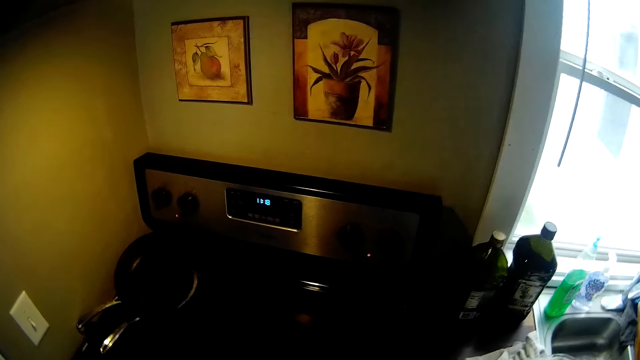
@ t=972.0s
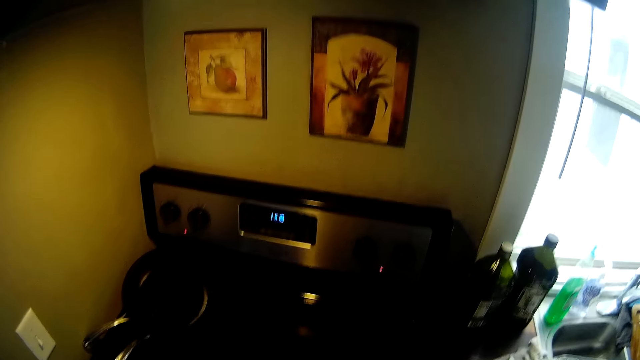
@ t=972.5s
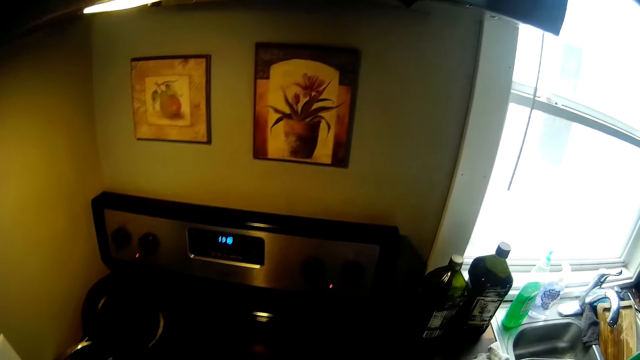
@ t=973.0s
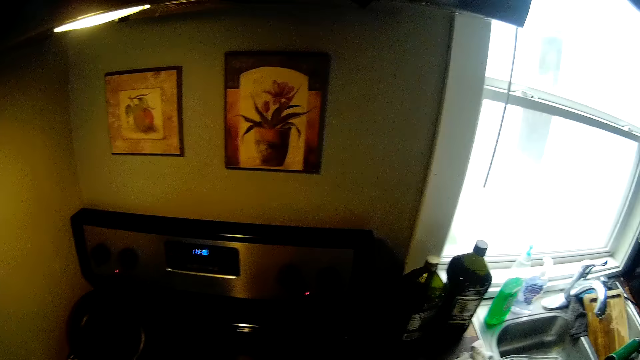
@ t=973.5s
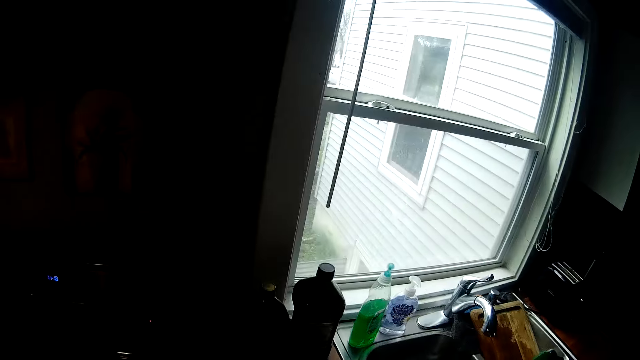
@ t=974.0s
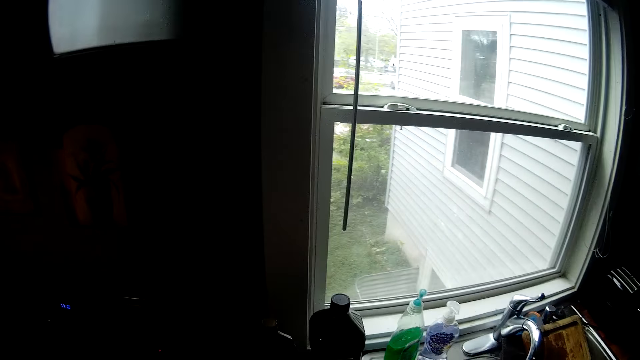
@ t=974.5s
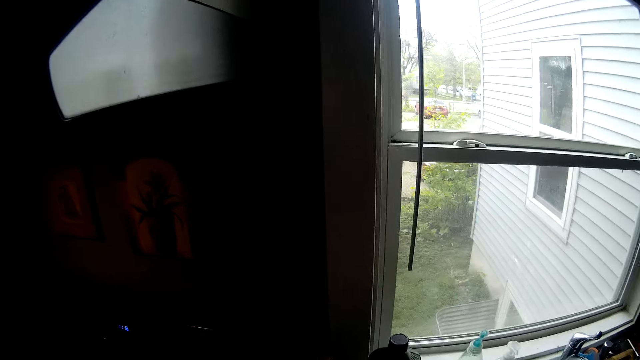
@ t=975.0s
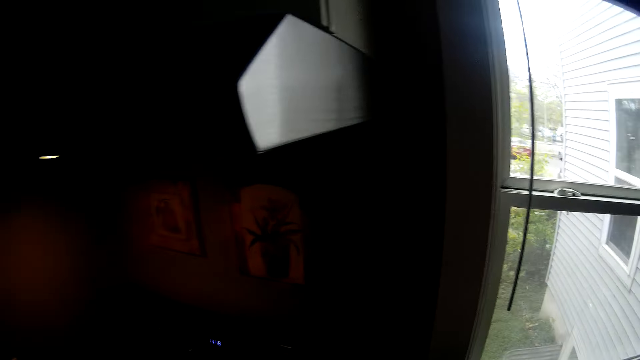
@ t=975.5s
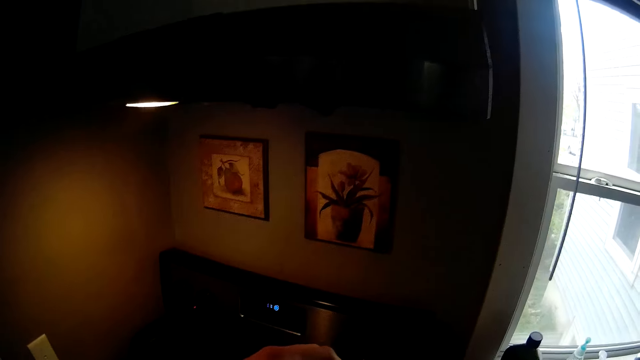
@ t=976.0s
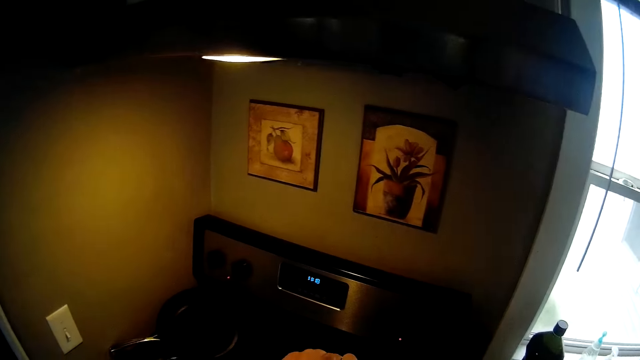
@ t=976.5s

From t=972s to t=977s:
The camera wearer picks a bottle of oil from the kitchen counter with his left hand. He opens the bottle of oil with his right hand.

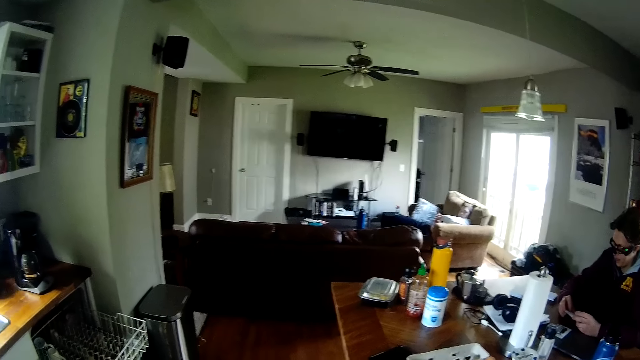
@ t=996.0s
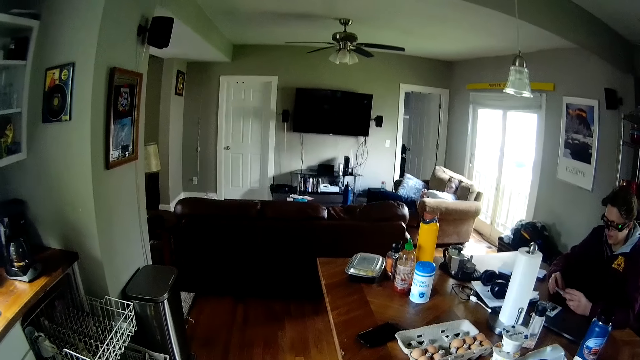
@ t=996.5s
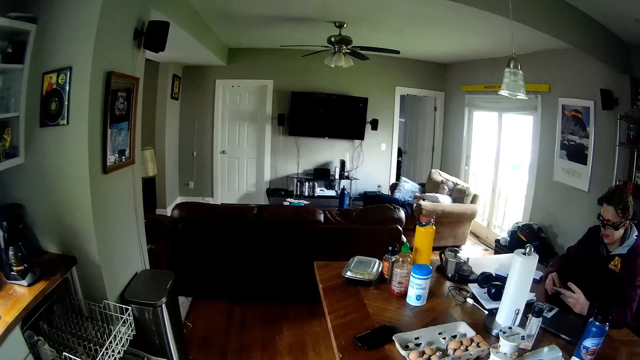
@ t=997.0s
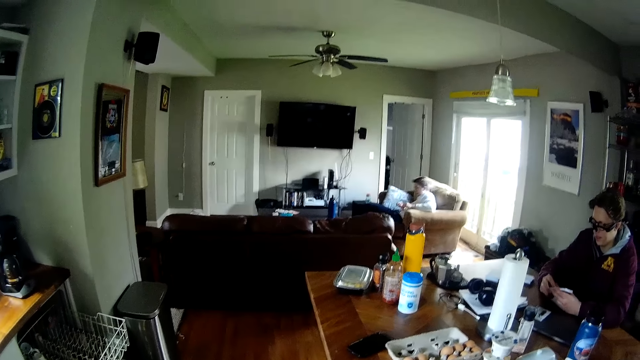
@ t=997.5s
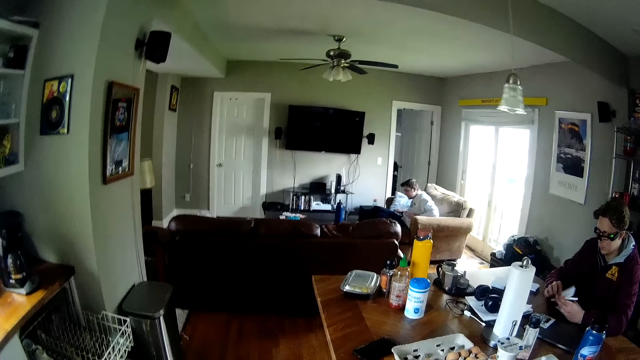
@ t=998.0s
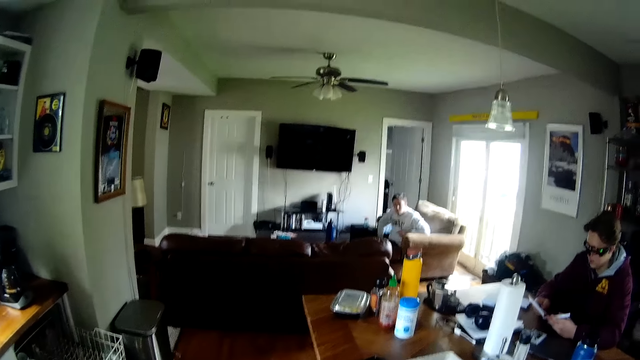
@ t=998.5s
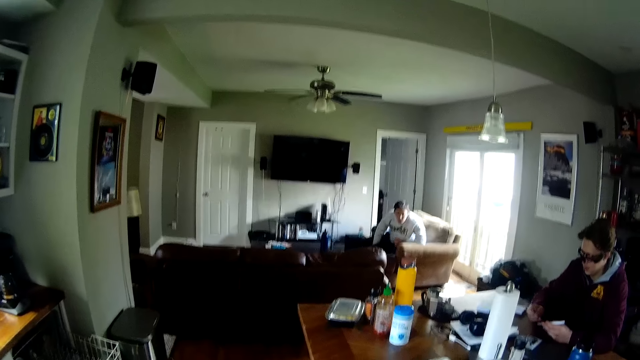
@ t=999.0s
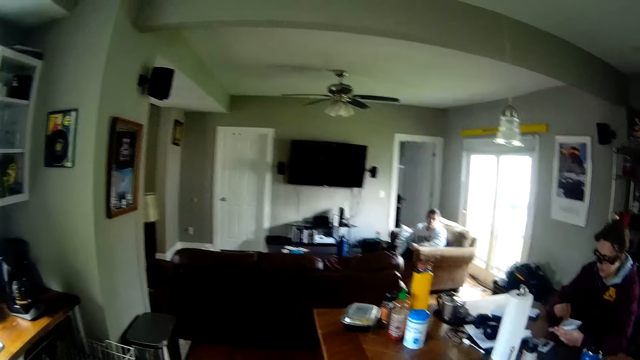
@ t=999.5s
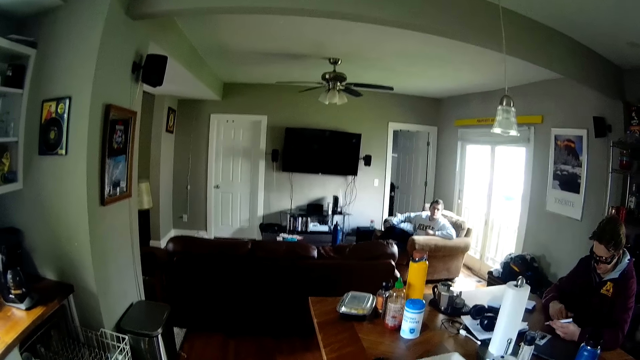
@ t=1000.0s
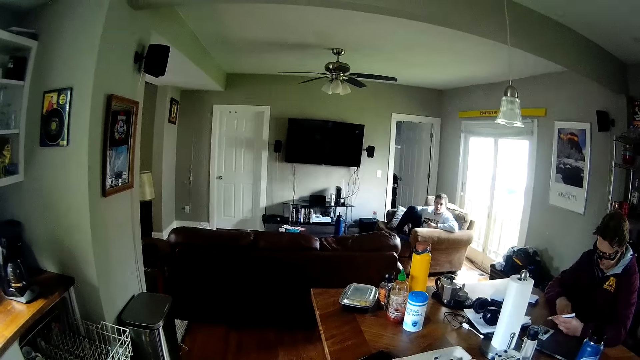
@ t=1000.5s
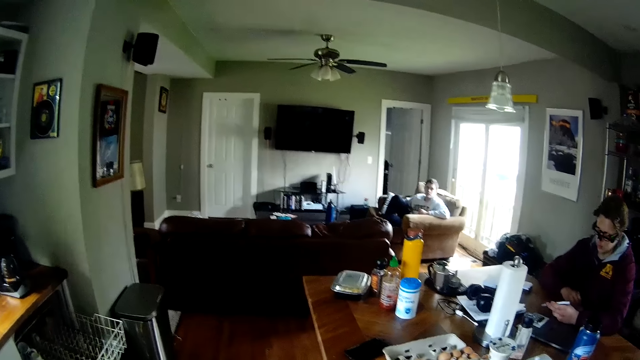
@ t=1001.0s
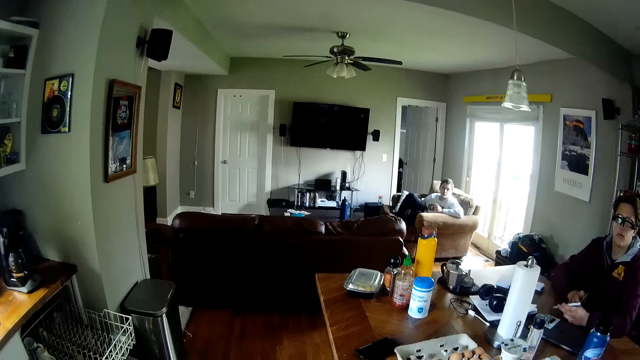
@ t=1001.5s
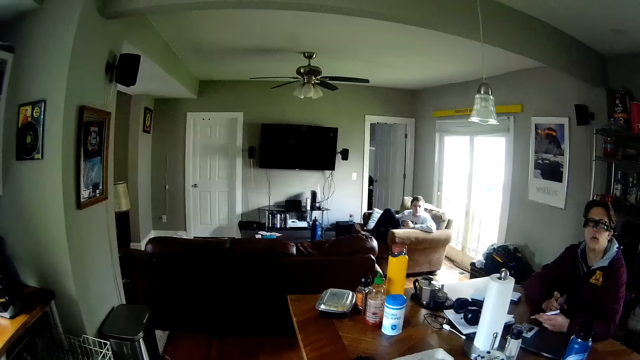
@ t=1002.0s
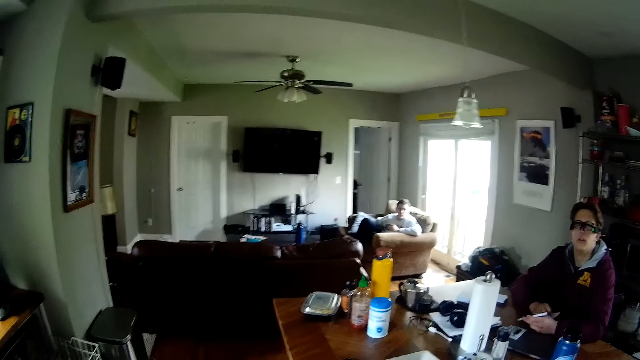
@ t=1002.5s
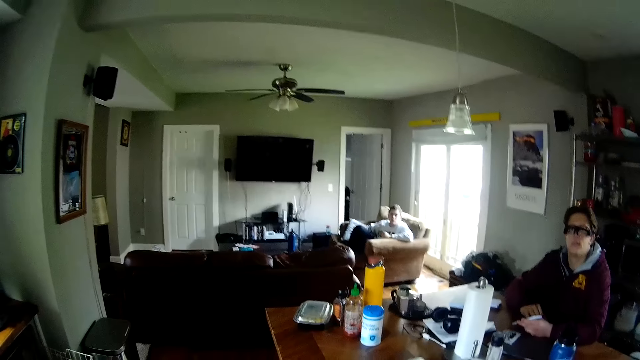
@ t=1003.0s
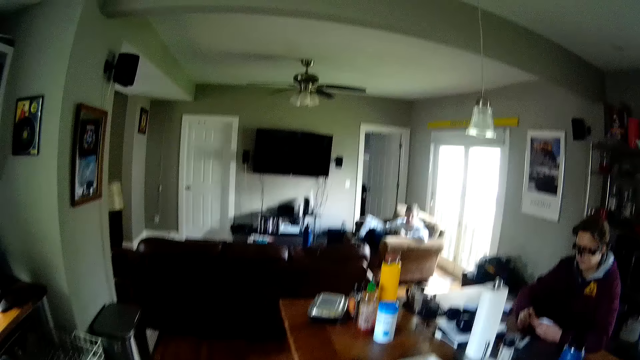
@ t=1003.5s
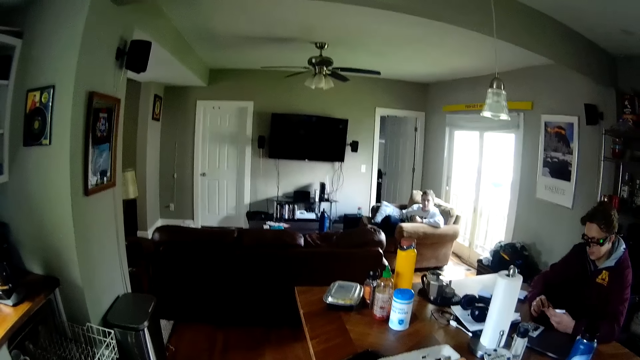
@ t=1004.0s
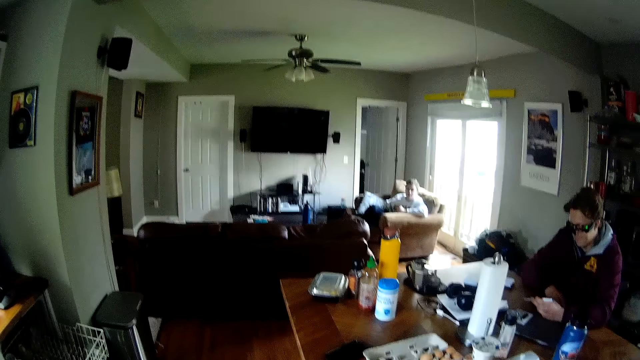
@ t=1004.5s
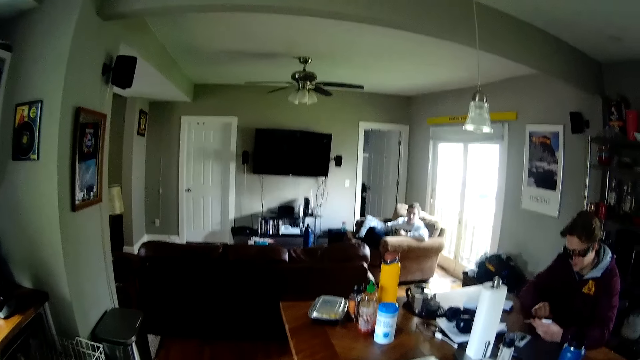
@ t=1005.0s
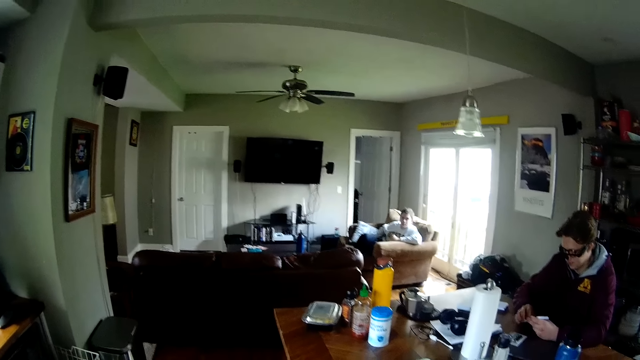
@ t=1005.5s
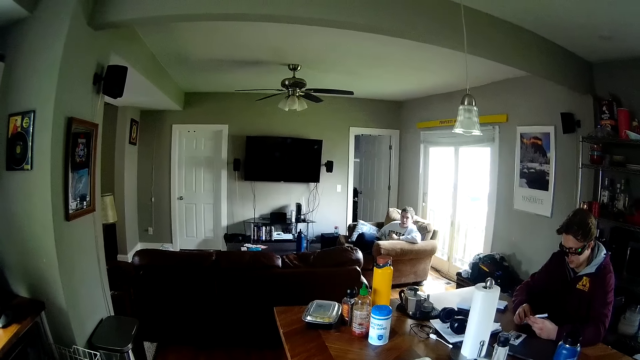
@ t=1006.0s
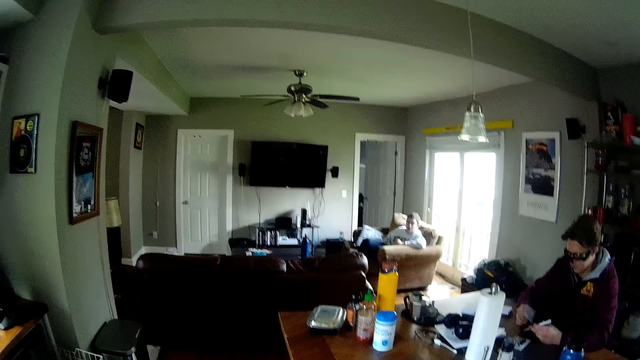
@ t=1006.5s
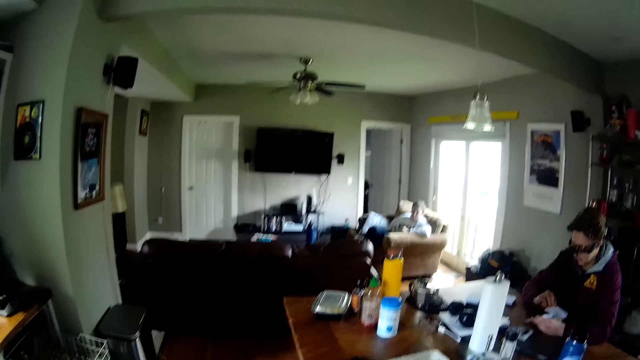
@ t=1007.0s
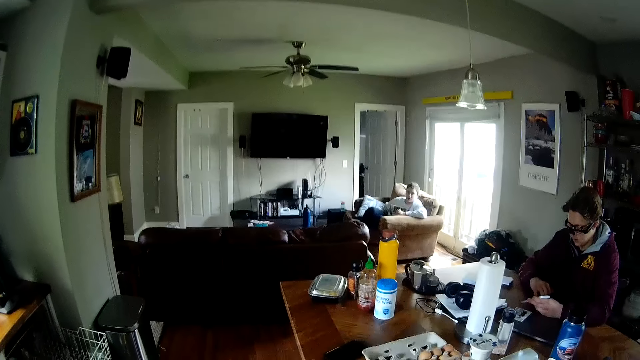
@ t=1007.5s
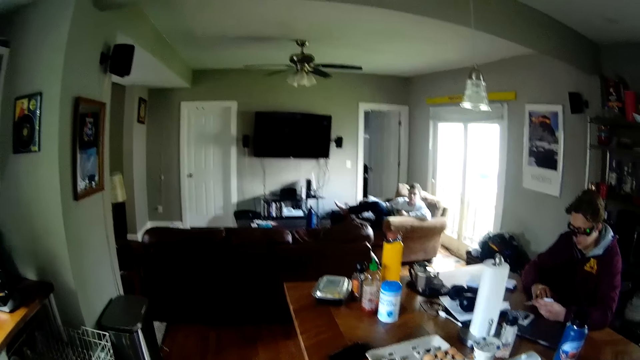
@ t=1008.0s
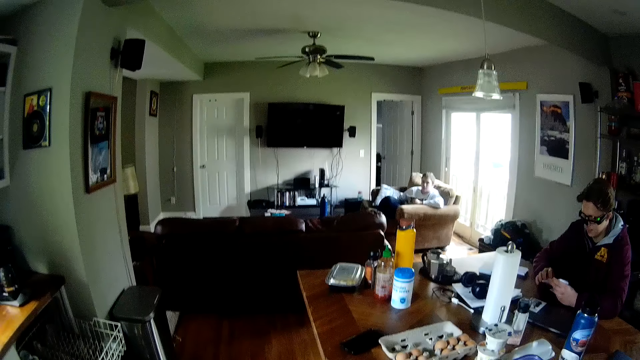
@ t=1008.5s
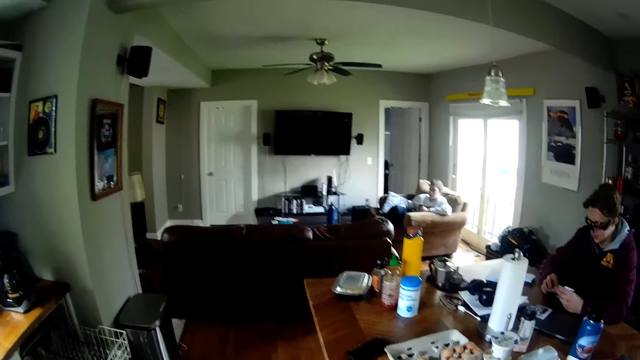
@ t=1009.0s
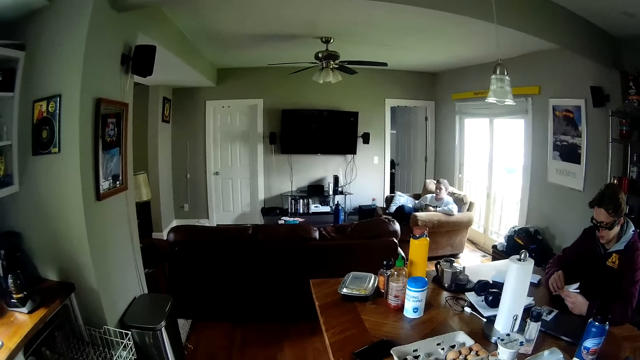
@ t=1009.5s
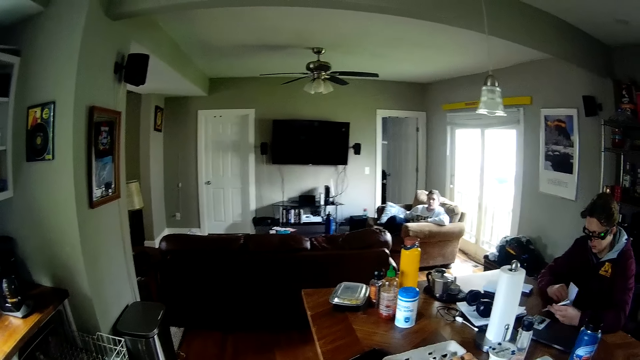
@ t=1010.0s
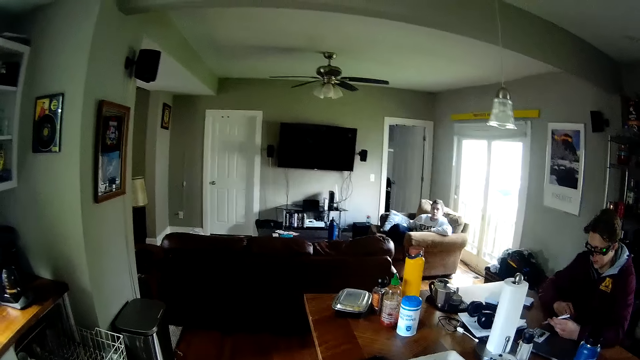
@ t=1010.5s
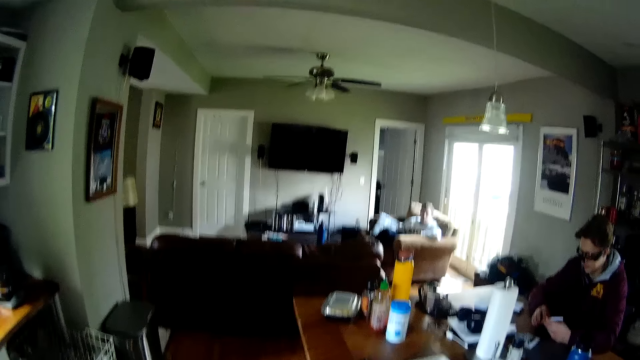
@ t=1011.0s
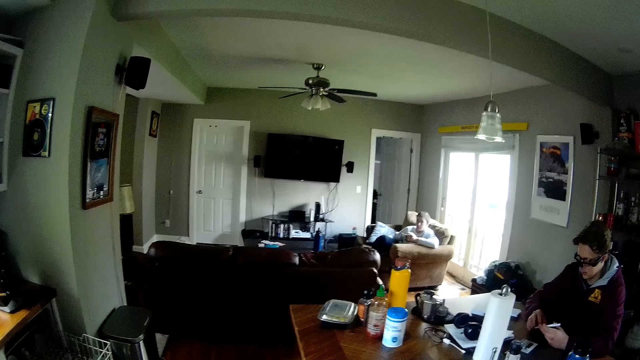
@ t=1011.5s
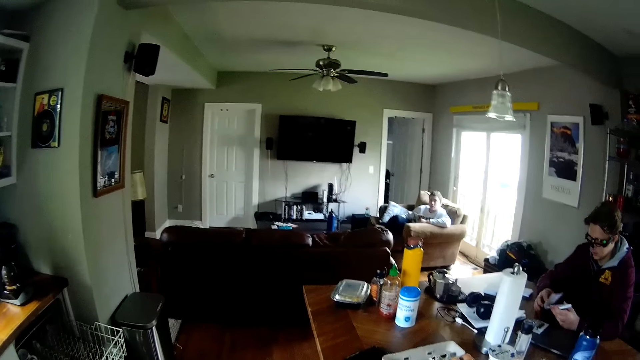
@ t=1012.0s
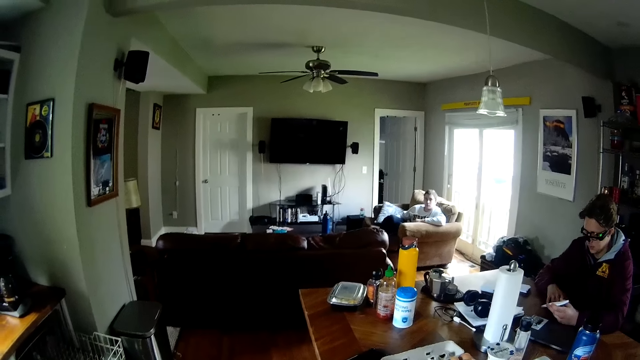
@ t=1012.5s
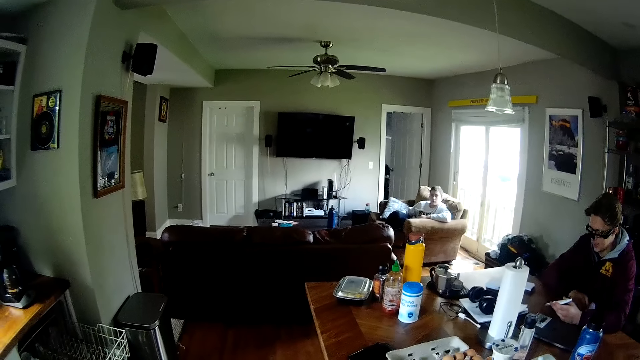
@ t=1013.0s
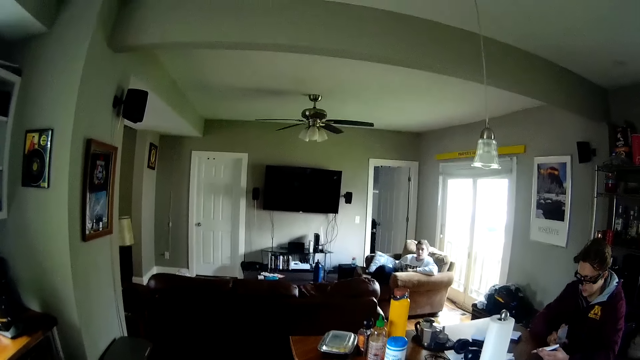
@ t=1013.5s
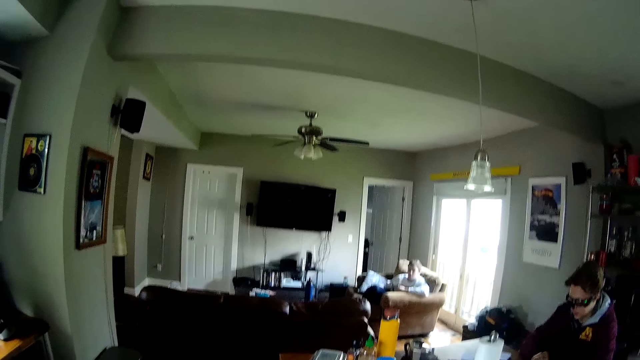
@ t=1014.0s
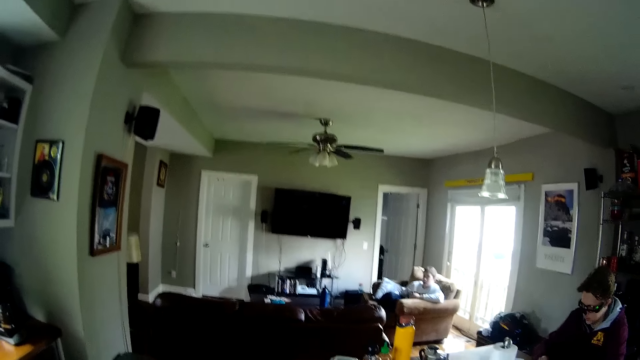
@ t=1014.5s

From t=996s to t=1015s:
The man picks a piece of paper from his left hand with his right hand. He drops the piece of paper on the table with his right hand. He picks the pieces of paper from the table with his right hand. He drops the pieces of paper on the table with his right hand. He holds some pieces of paper with both hands. He picks a piece of paper from his left hand with his right hand. He drops the piece of paper on the table with his right hand. He picks a piece of paper from his left hand with his right hand. He drops the piece of paper on the table with his right hand. He picks a piece of paper from his left hand with his right hand. He drops the piece of paper on the table with his right hand.
